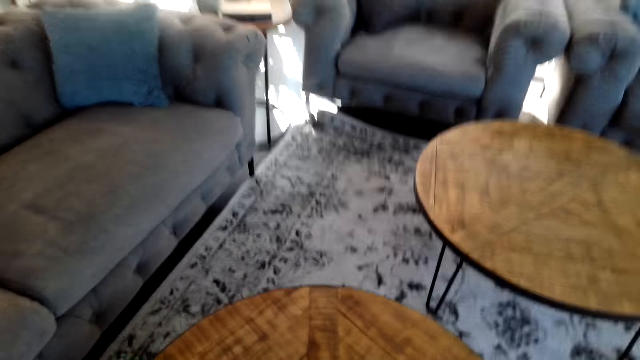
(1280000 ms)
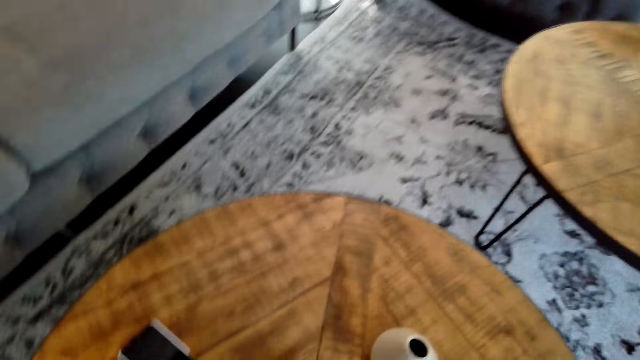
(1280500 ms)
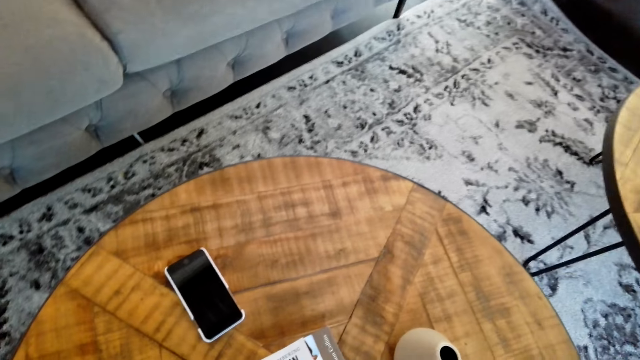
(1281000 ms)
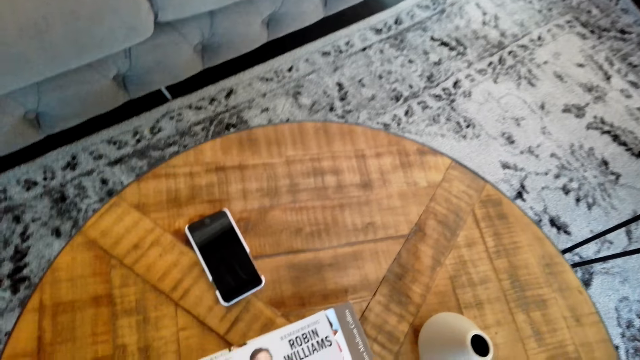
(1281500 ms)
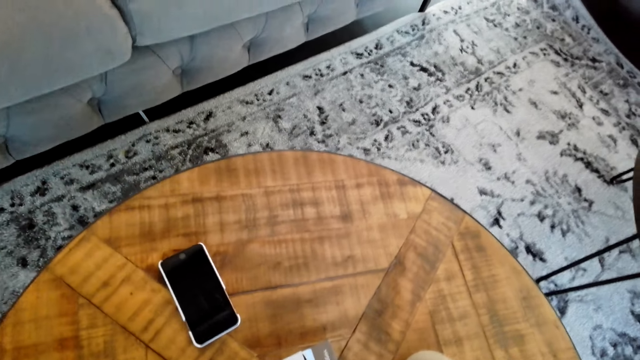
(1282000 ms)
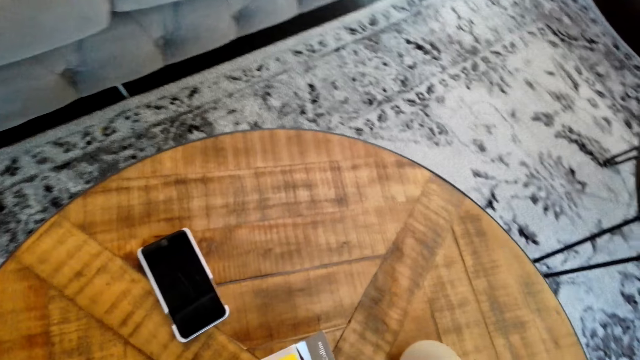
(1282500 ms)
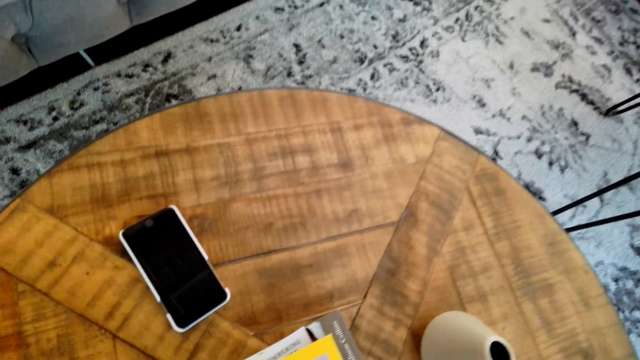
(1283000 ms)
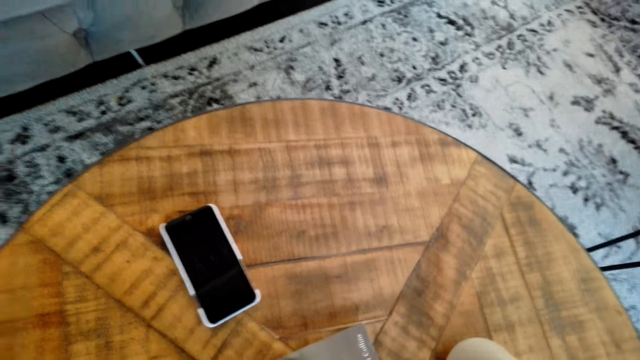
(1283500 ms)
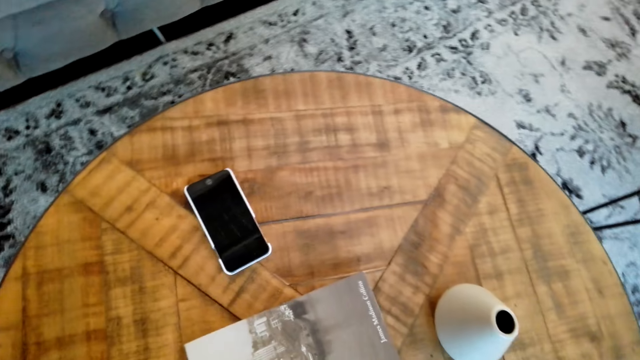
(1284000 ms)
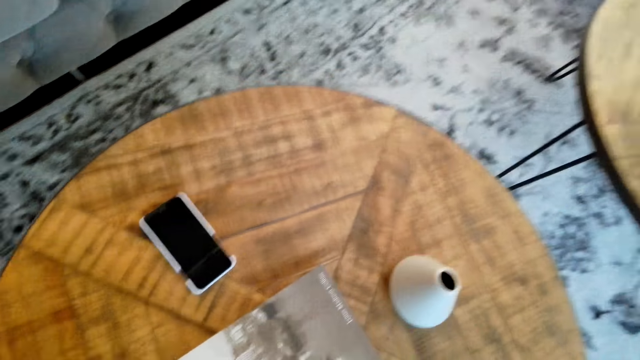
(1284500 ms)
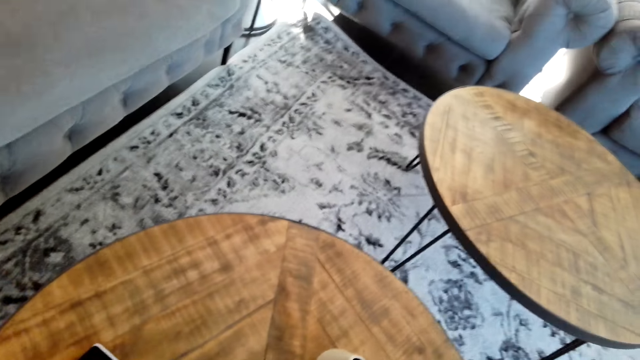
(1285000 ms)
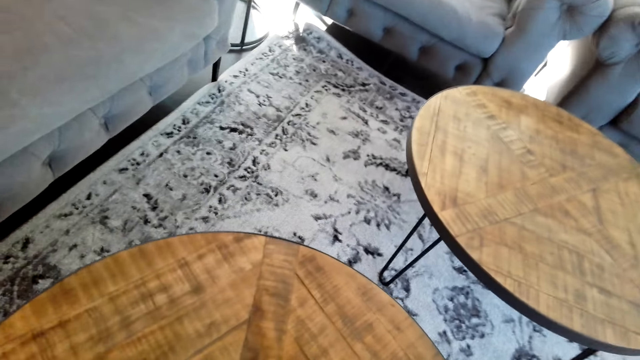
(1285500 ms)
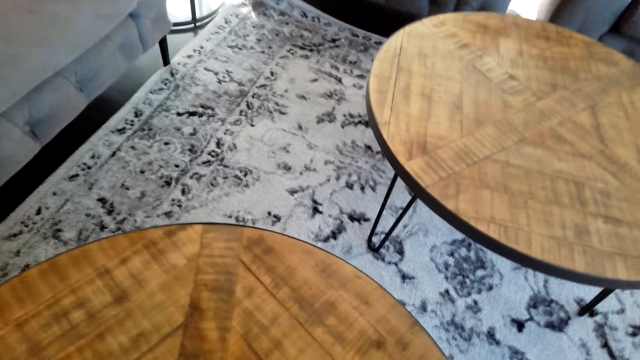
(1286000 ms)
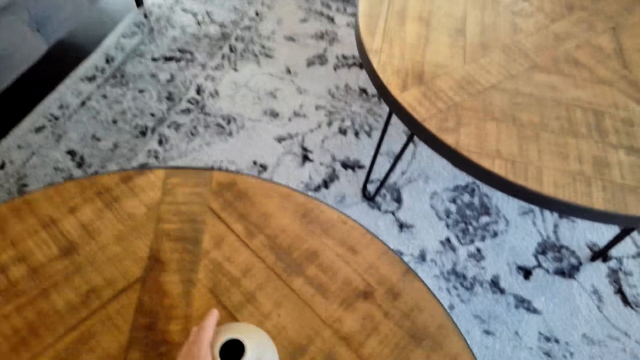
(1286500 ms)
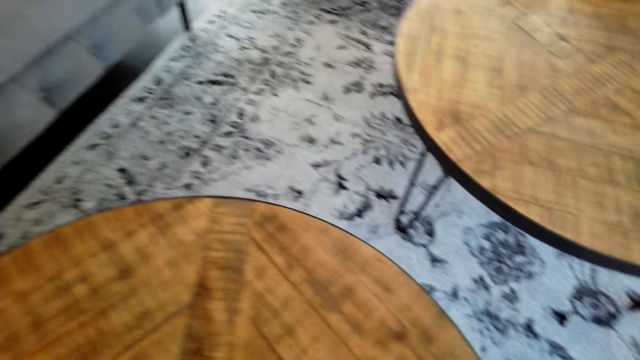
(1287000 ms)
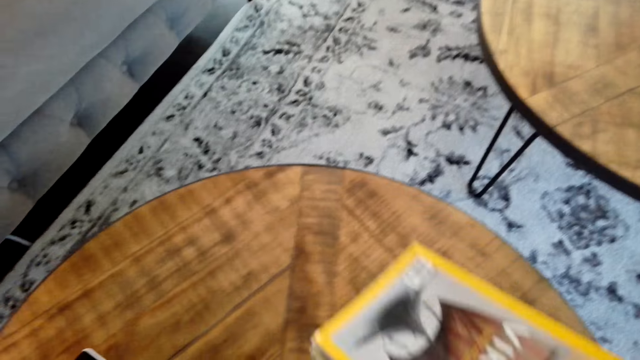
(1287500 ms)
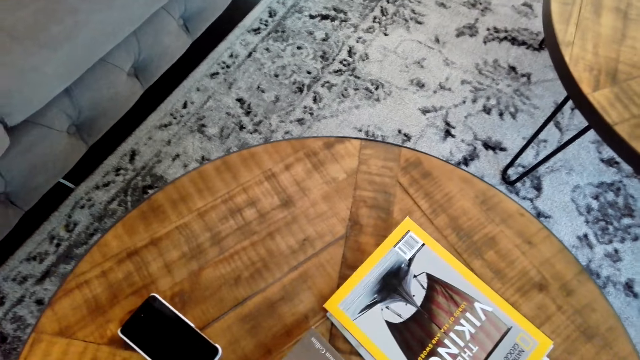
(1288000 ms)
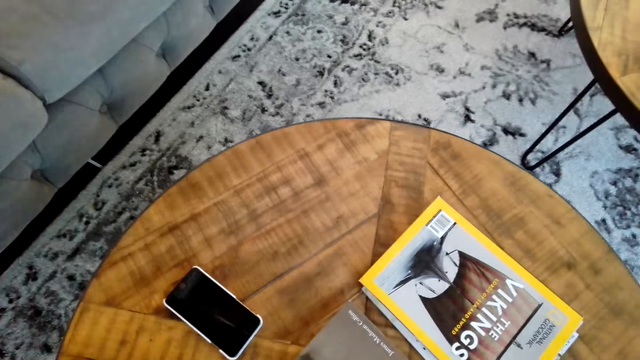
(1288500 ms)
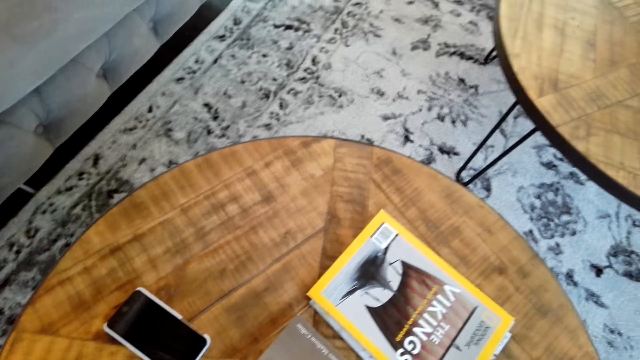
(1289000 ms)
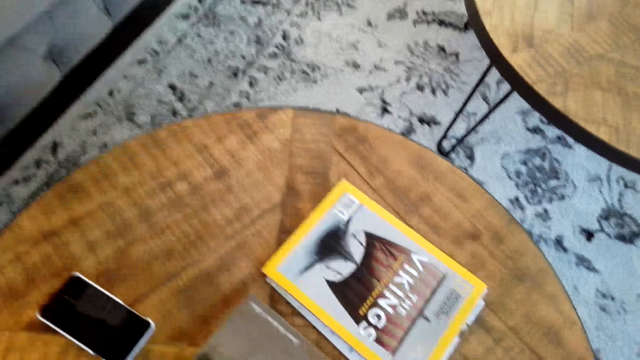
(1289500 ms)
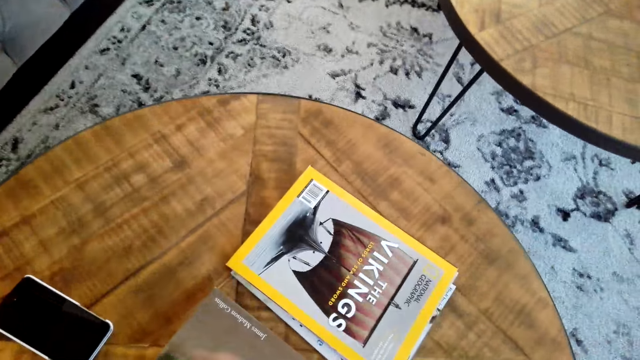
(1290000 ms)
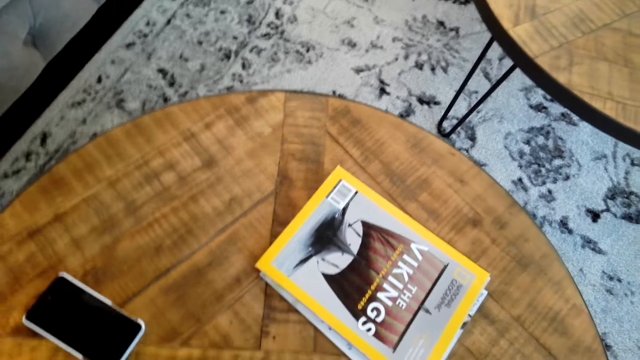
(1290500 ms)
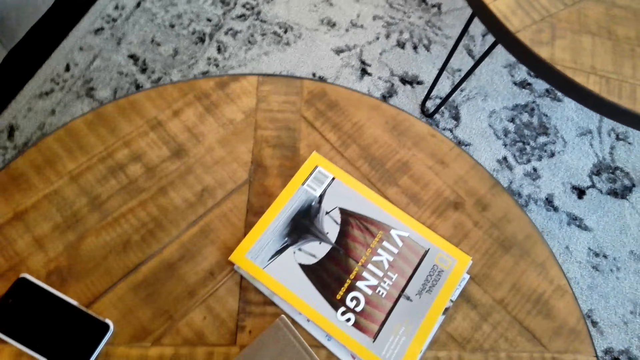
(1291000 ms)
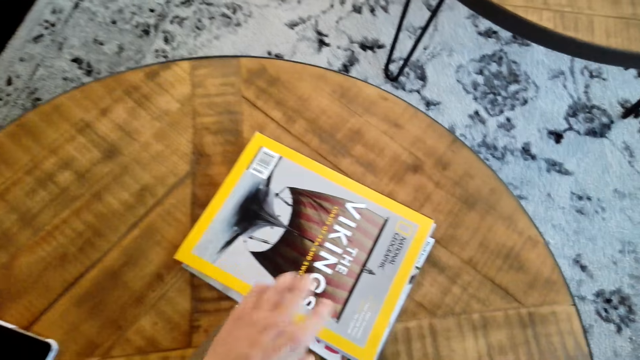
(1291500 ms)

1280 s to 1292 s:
The camera wearer walks around the room. They look at the table. They put the book on the table. They move the book on the table.

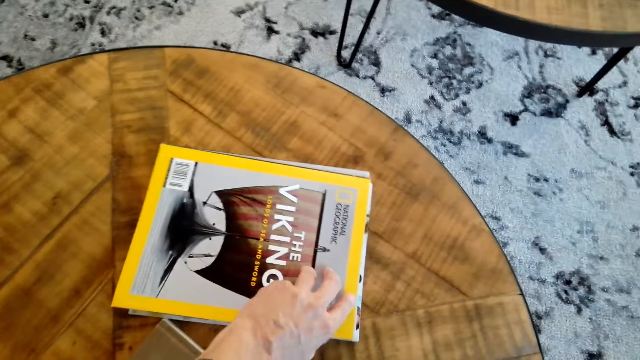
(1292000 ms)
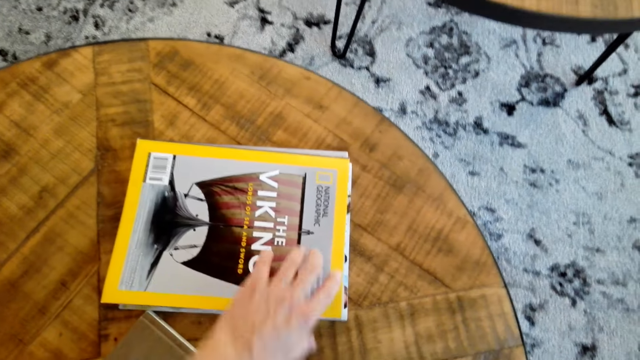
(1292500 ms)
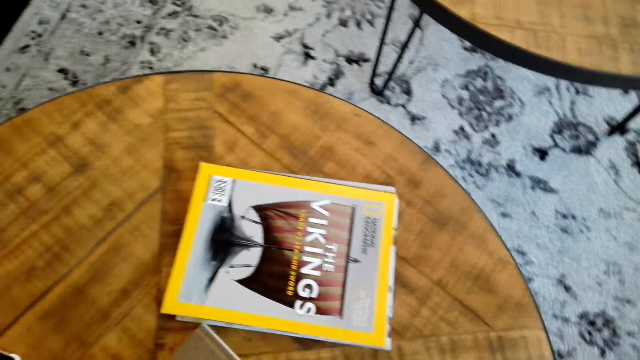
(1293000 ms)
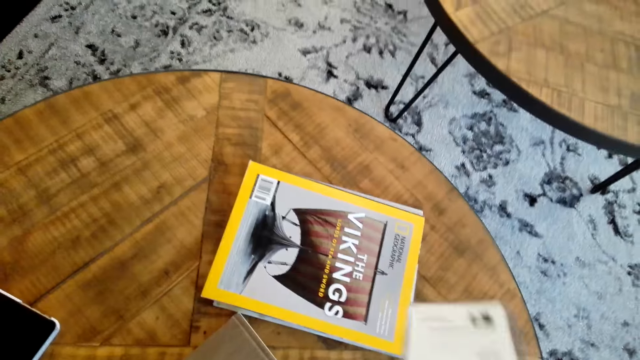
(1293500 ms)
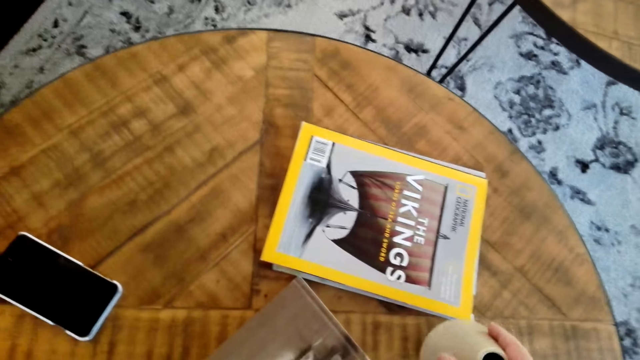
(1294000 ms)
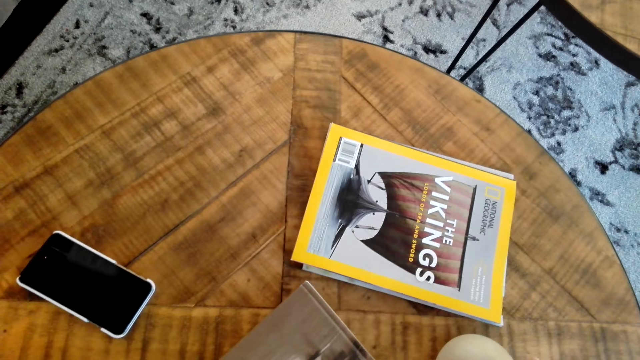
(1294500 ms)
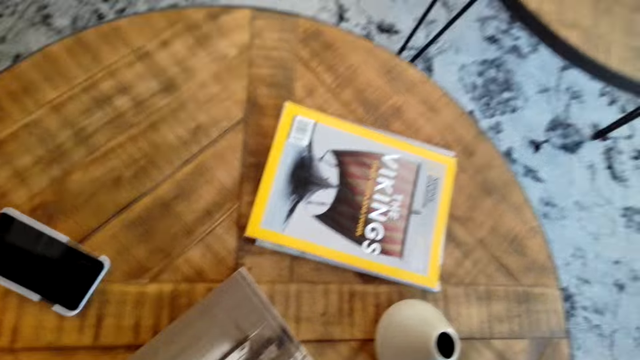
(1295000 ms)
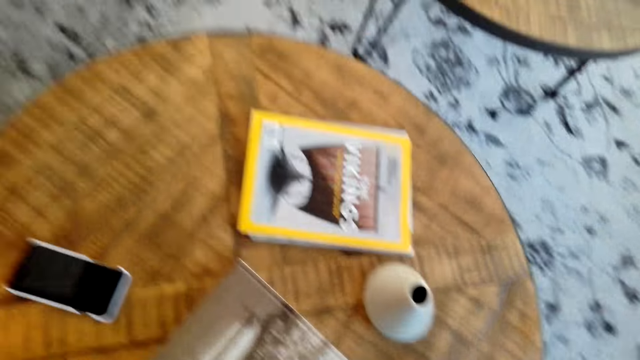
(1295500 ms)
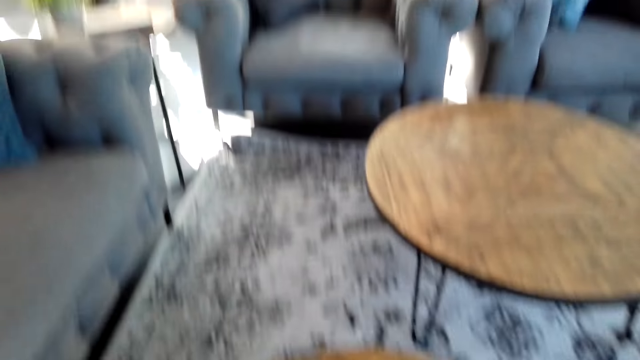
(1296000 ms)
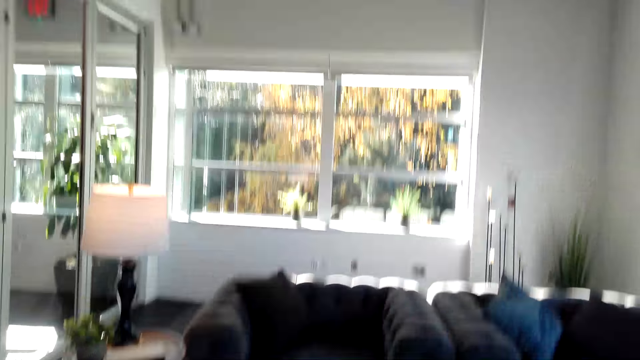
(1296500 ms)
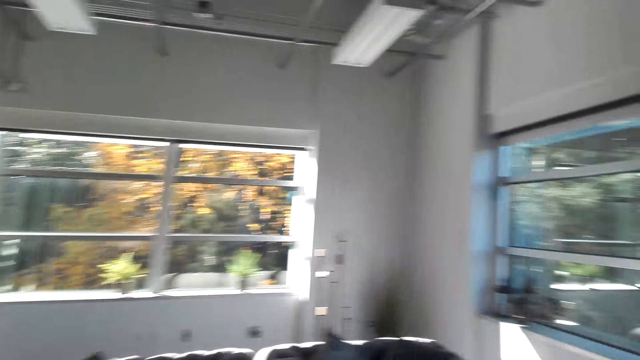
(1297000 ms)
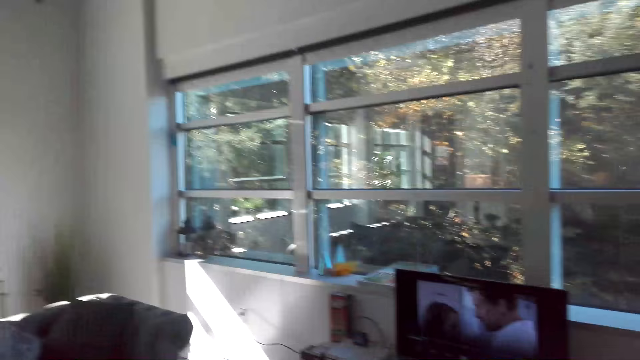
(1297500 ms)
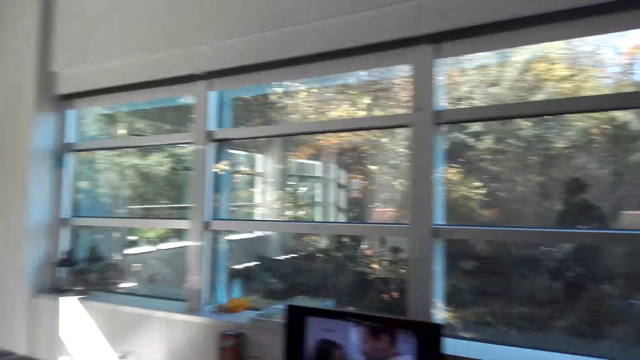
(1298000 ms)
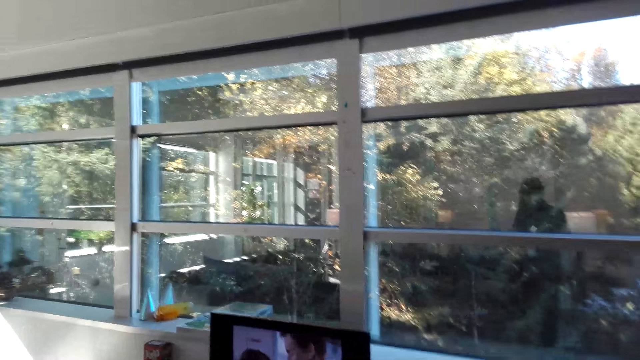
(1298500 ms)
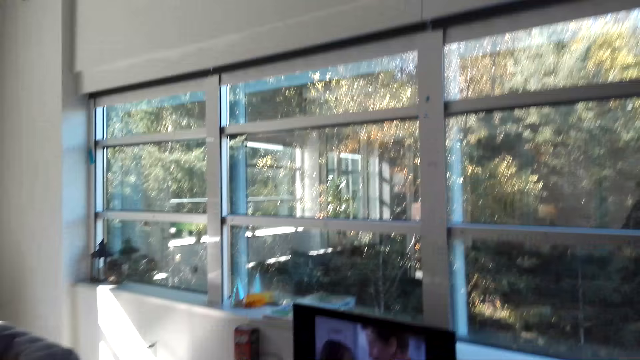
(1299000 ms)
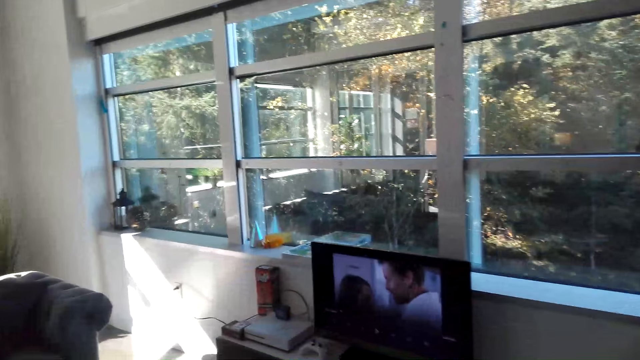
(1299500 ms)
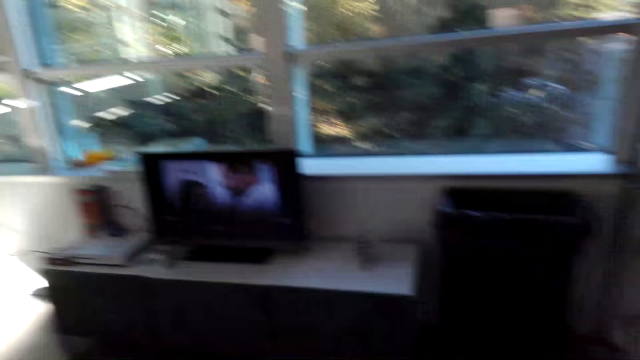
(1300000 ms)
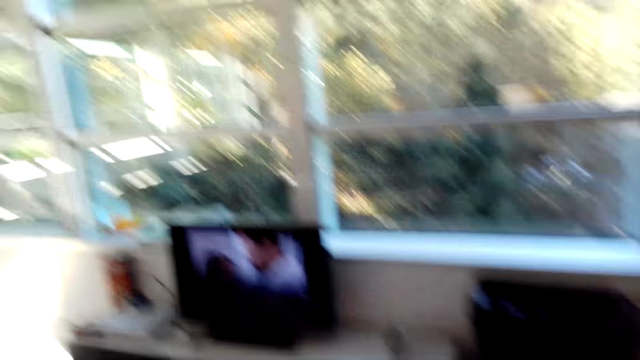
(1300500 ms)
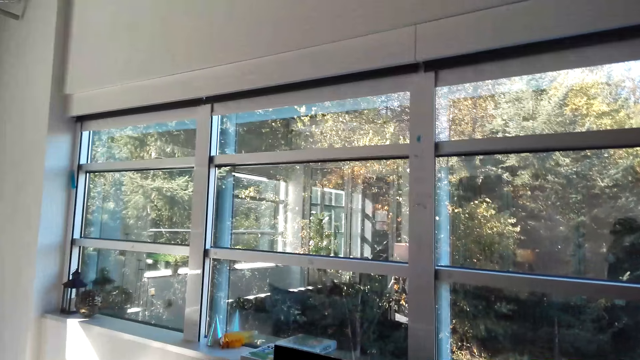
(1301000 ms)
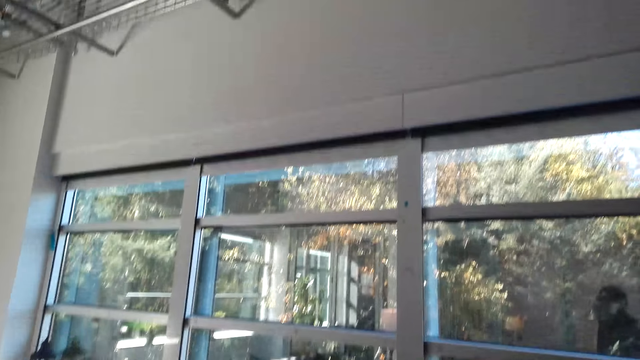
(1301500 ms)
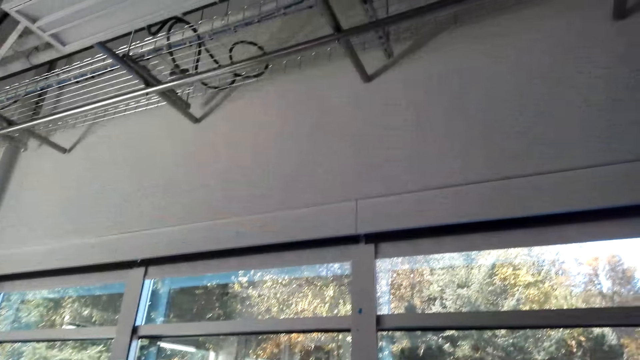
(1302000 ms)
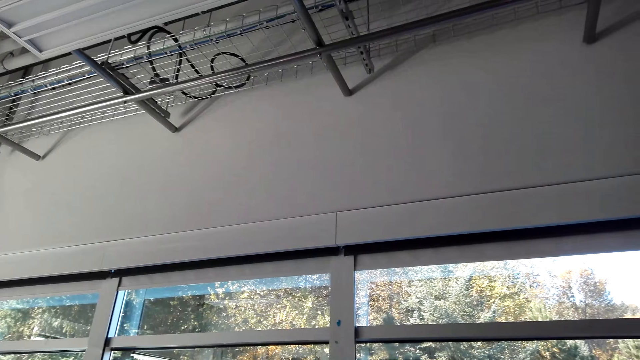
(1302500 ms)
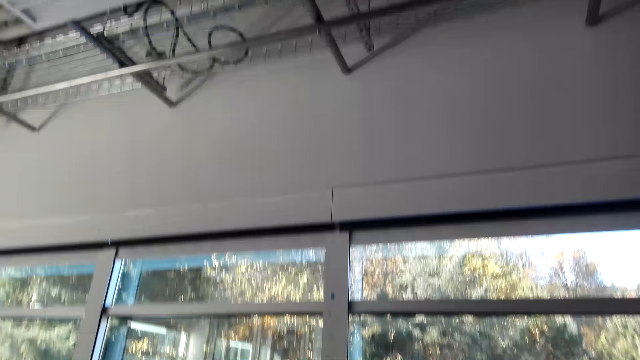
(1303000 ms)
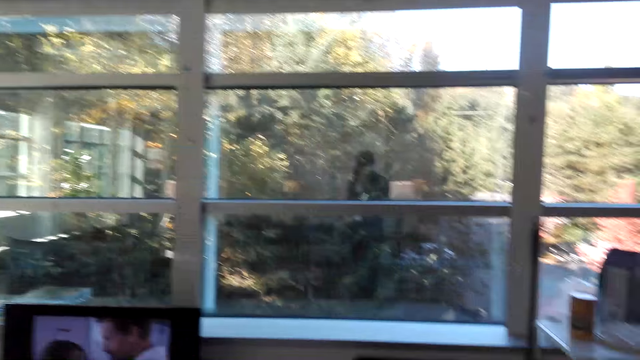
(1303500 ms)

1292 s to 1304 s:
The camera wearer arranges the books on the table. They arrange items on the table. They look around.
